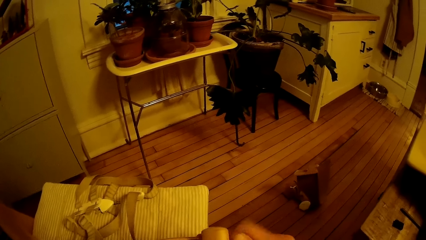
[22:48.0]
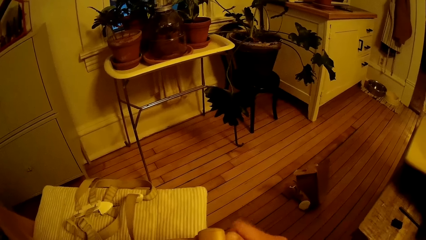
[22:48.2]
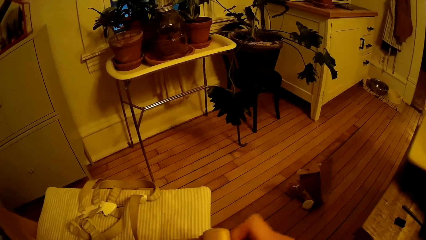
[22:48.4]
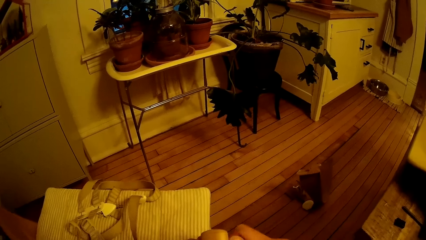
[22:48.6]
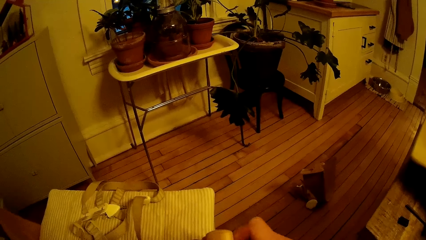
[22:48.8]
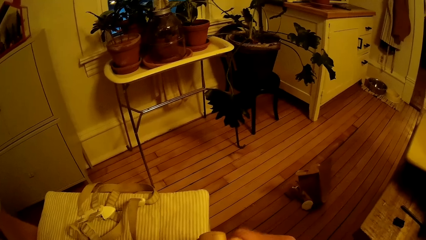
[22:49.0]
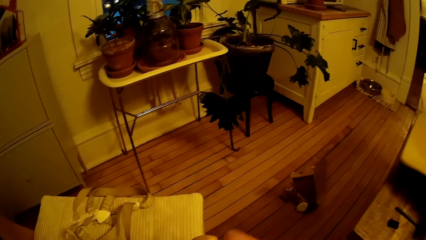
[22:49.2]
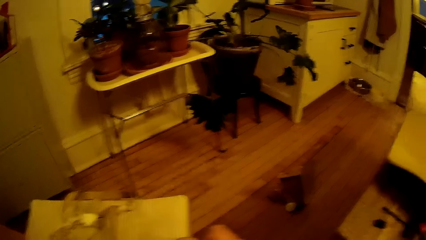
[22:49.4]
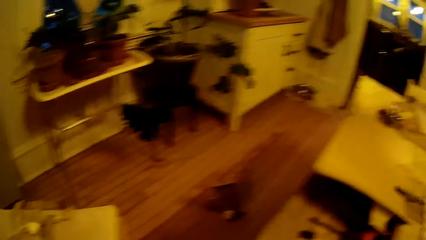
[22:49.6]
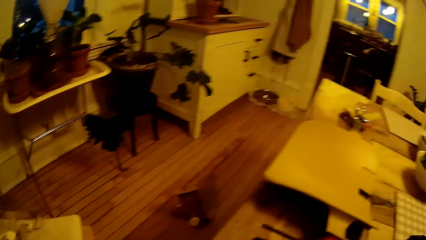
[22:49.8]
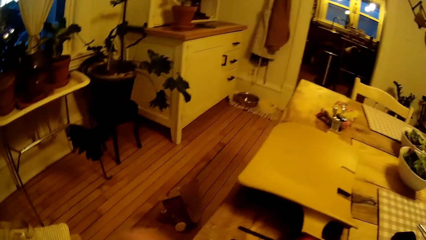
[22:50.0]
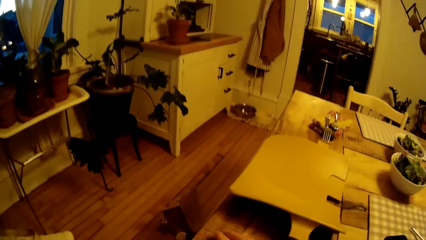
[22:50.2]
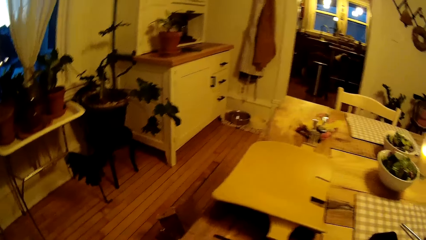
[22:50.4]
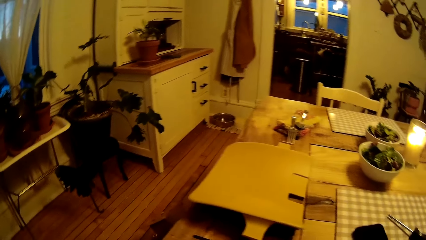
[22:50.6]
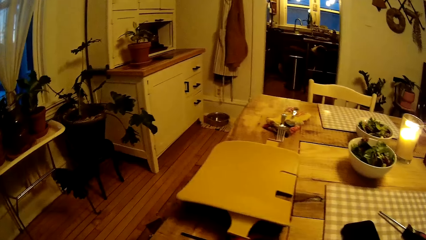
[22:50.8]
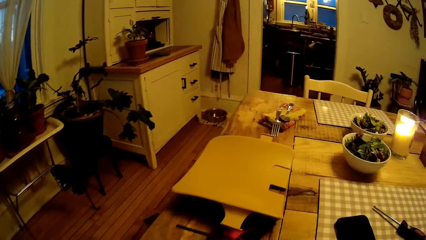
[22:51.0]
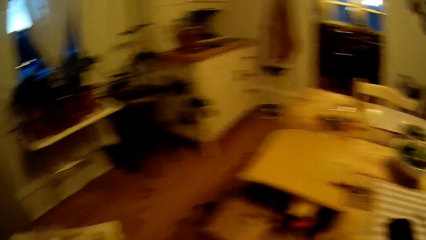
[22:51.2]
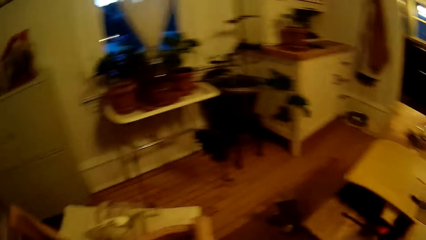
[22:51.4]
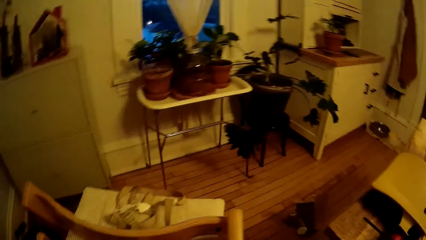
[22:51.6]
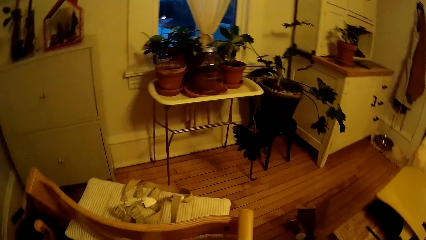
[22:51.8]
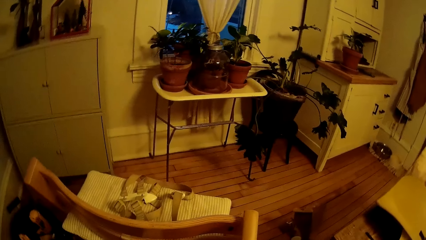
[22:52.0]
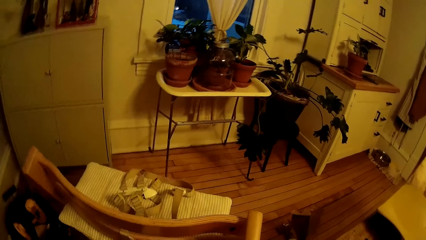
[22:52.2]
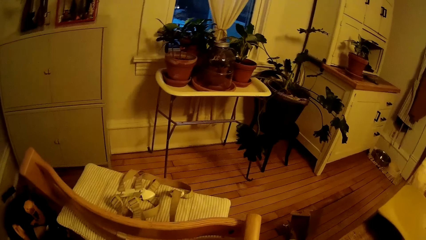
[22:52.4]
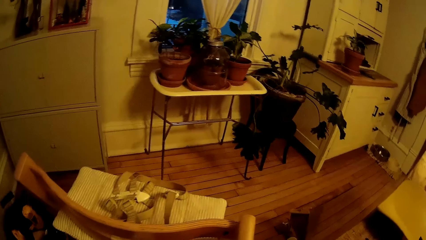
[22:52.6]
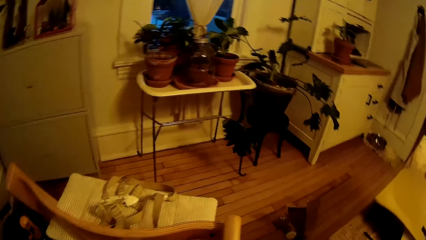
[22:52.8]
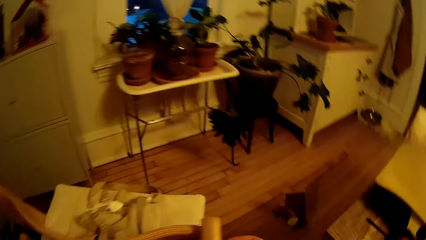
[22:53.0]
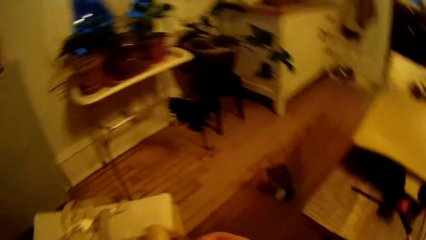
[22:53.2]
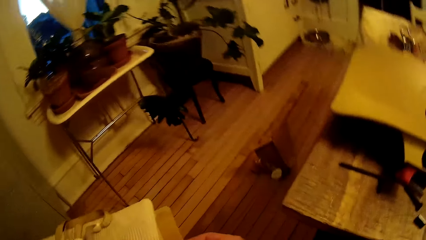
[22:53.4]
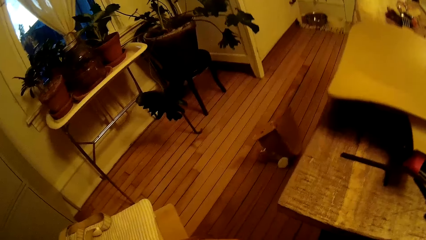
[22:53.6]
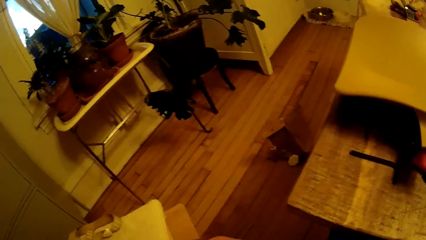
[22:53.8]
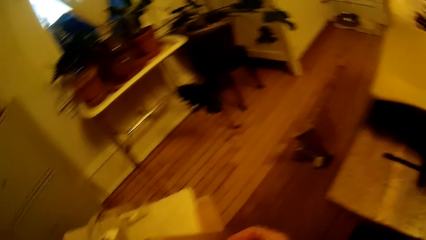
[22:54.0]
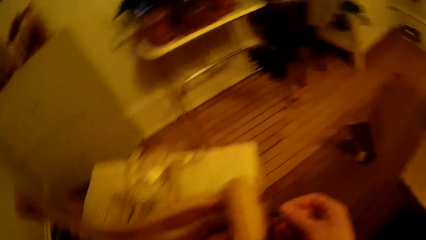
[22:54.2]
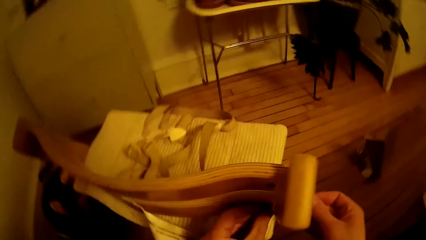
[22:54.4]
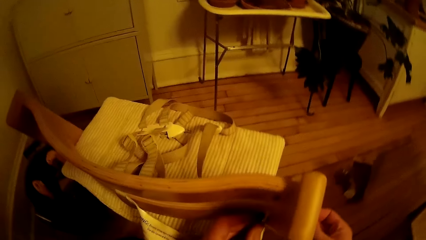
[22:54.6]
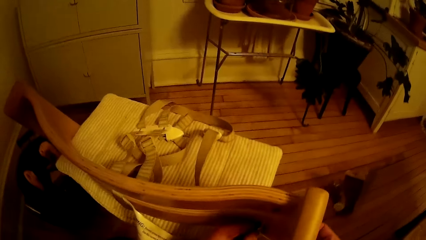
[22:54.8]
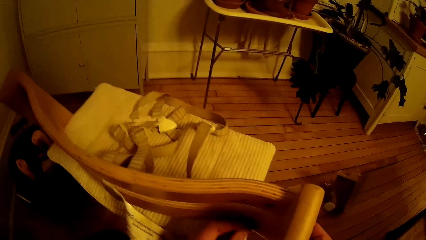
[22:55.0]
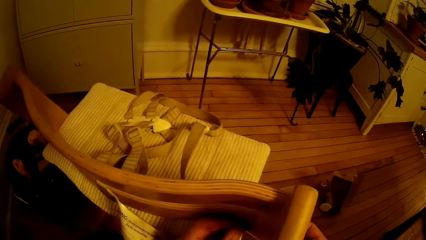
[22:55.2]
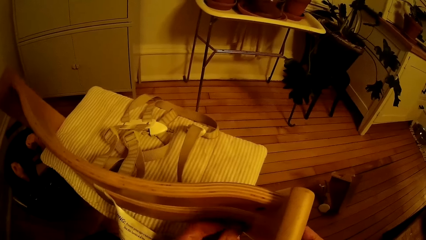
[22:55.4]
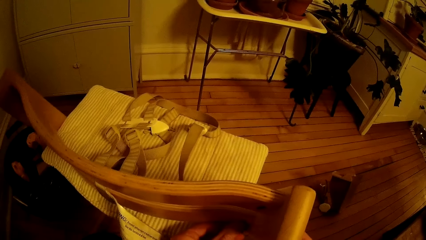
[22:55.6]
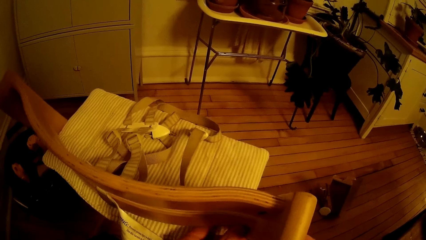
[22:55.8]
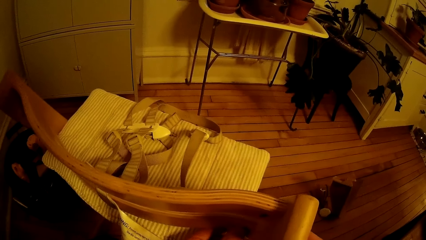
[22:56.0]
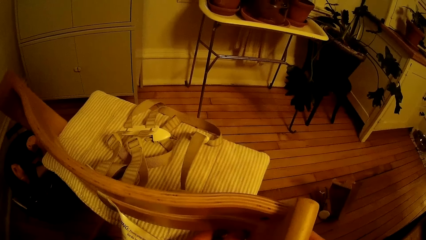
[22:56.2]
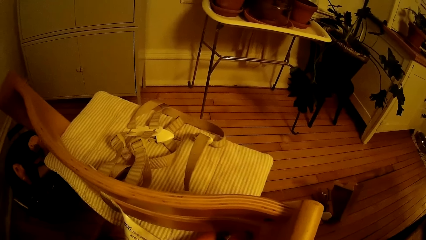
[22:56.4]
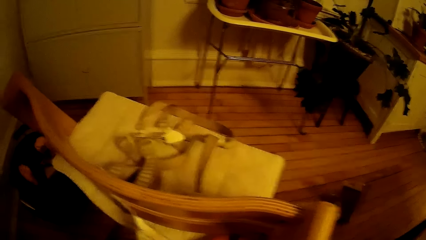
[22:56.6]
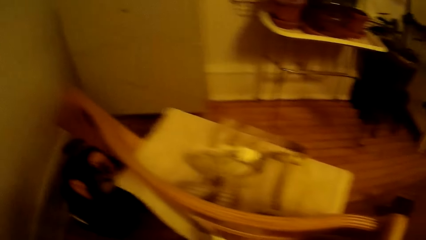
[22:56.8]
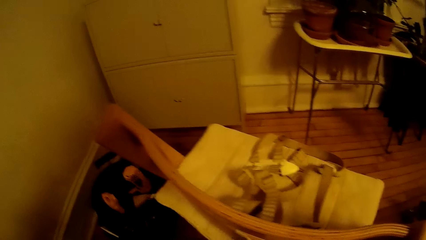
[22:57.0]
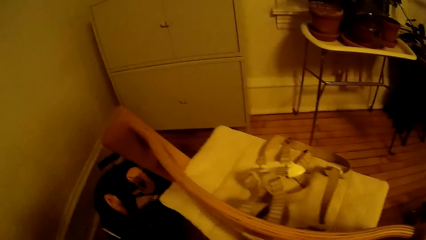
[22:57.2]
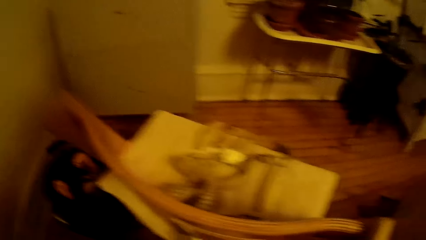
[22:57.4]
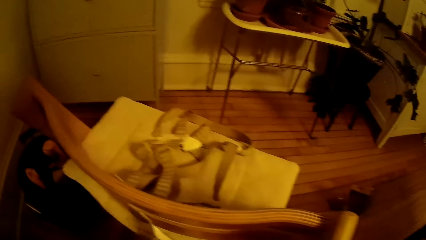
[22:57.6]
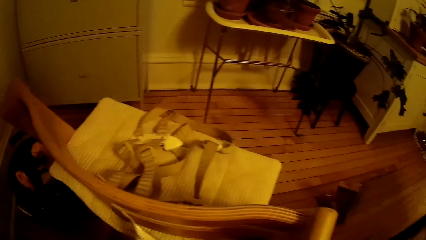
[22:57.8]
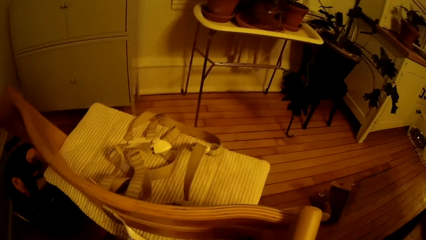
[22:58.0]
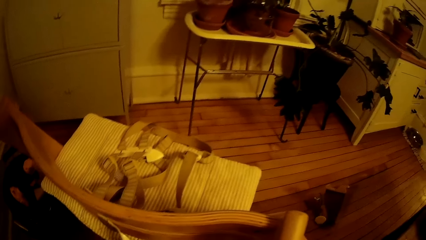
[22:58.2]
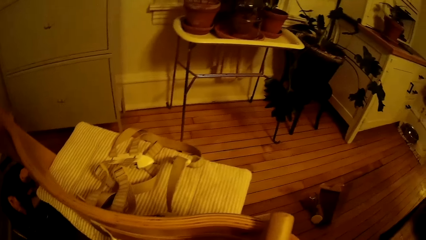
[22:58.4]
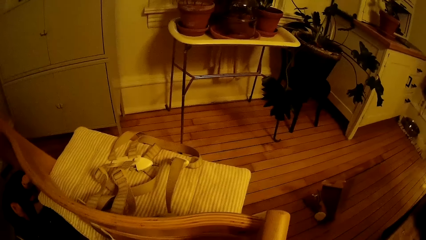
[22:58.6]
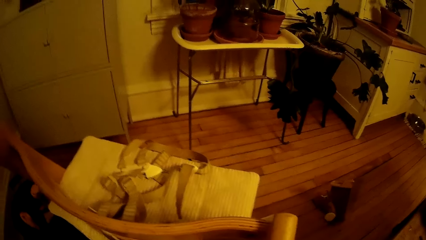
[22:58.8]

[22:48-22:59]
The camera wearer screws a nut into the chair with both hands.

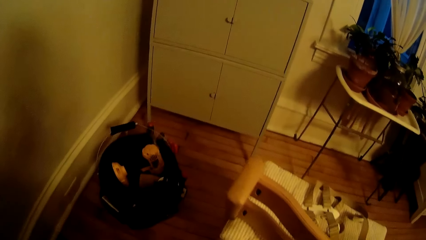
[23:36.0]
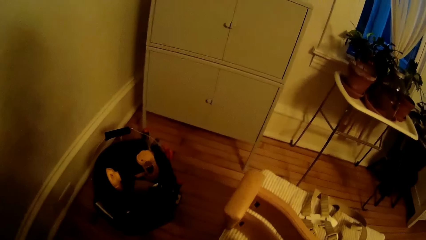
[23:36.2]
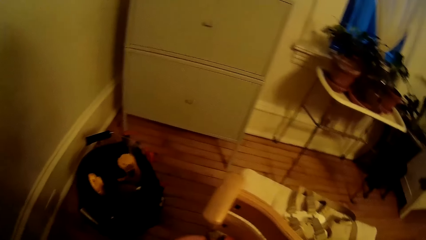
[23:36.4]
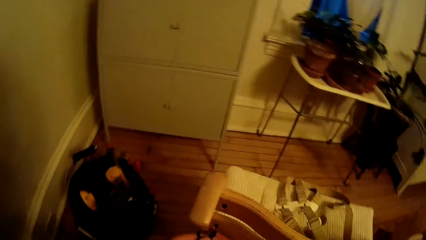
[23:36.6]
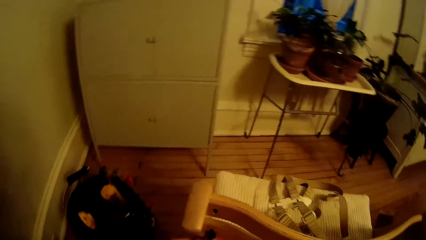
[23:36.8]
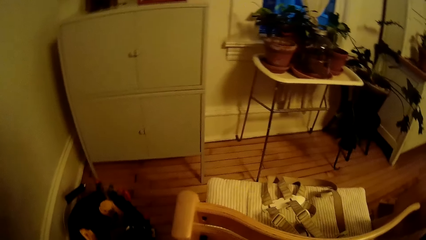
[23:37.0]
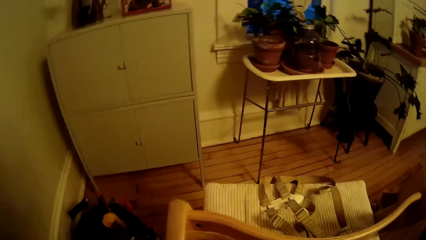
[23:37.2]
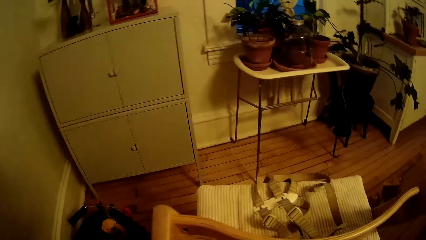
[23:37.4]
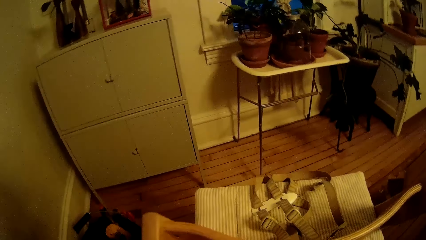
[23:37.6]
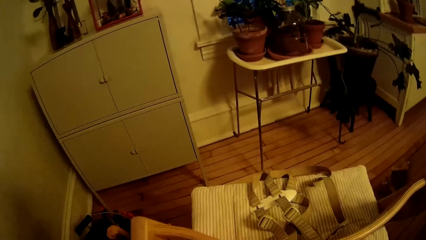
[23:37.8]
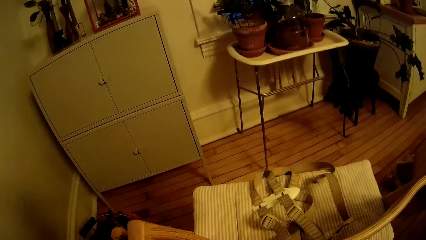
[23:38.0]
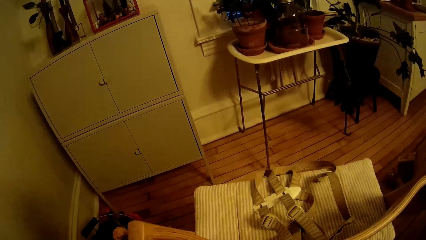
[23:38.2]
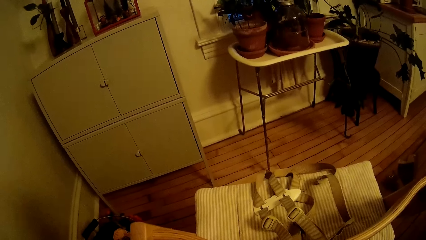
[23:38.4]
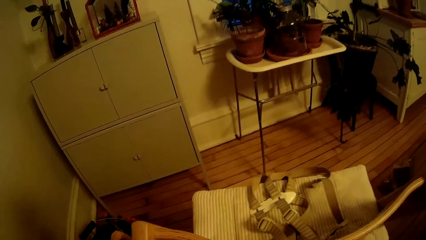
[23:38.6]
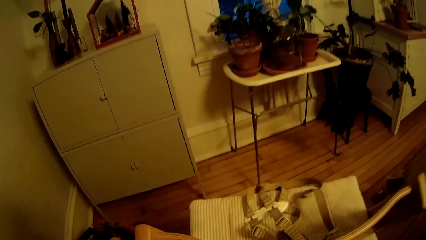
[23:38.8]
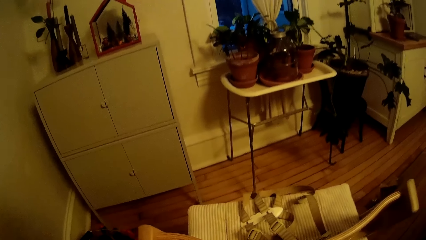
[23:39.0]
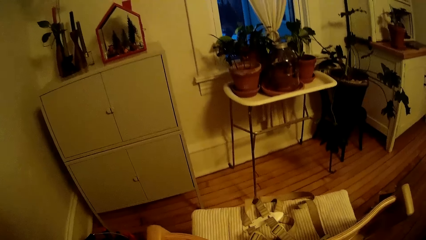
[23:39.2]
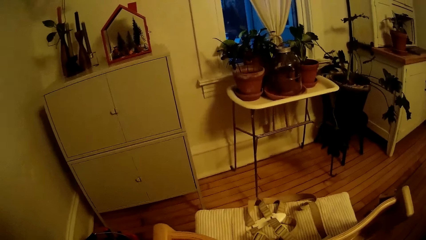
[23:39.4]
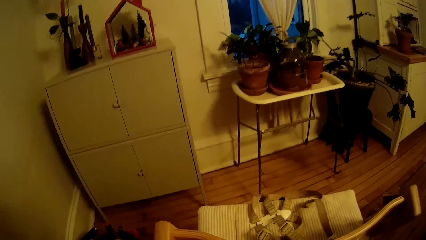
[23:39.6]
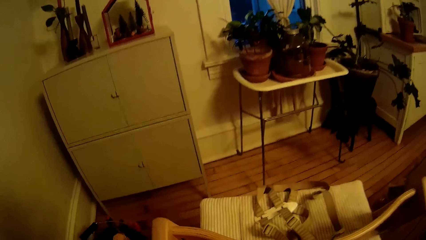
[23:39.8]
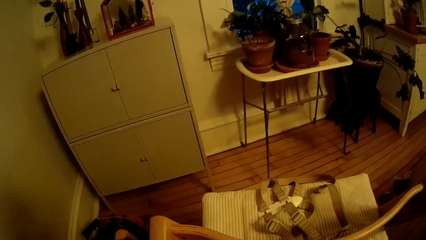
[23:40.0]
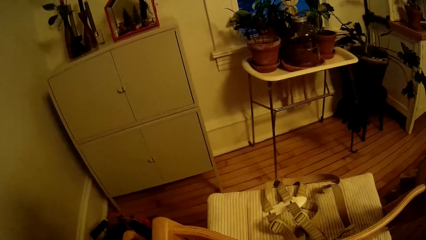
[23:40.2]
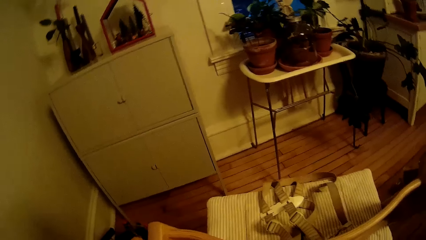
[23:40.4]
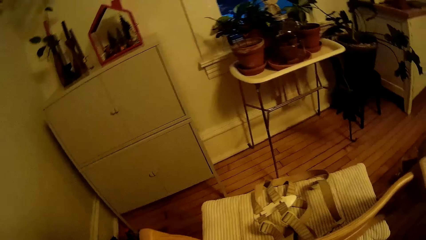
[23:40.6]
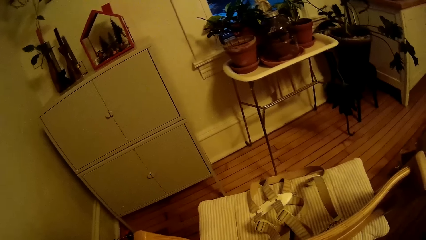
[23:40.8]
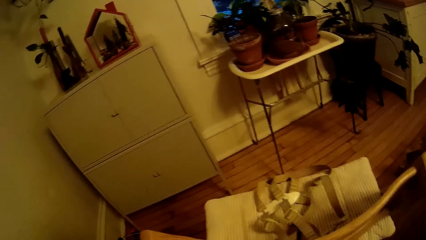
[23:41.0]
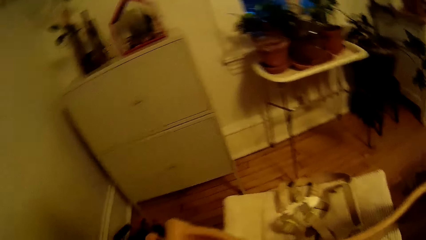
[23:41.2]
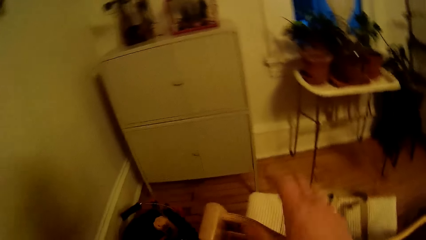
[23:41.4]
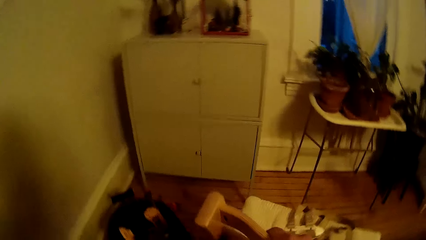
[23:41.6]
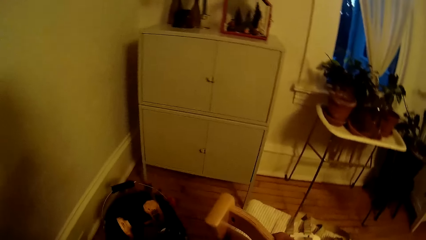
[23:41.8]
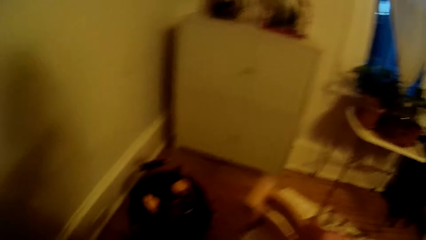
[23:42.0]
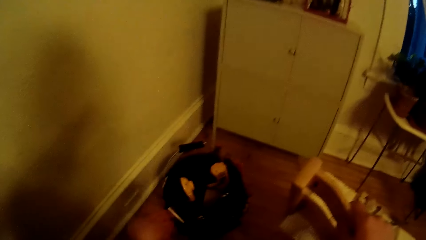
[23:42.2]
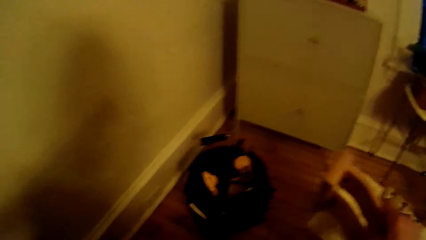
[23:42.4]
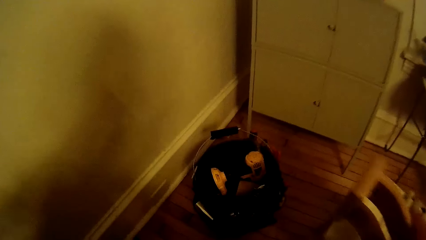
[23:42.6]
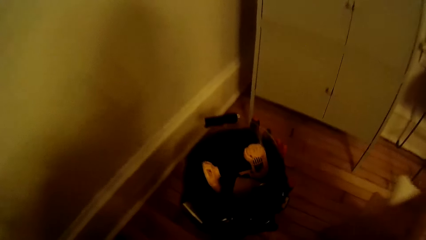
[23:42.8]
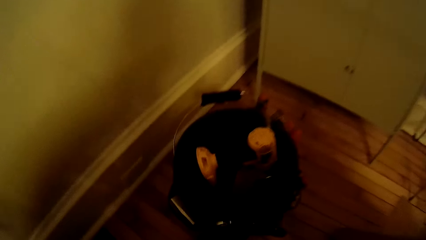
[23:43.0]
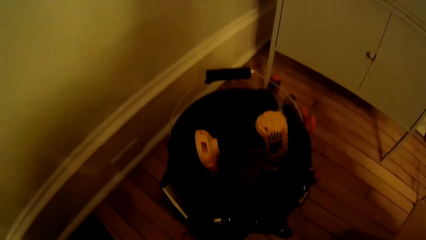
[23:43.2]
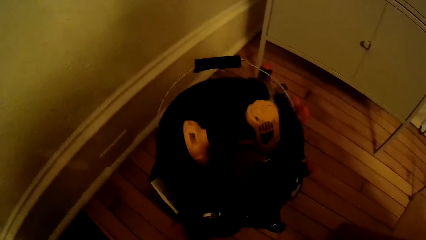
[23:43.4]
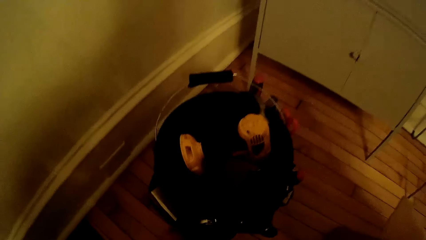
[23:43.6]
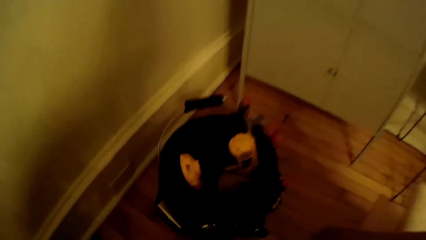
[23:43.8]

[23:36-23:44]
The camera wearer interacts with a child. He grabs the chair with his right hand. He removes the hand from the chair.
